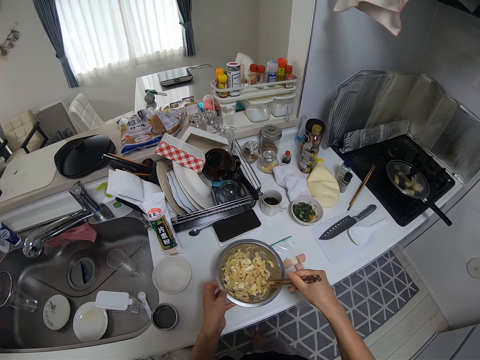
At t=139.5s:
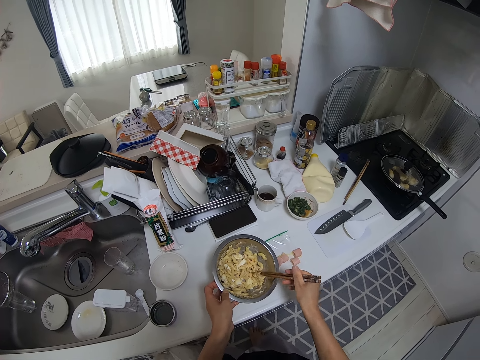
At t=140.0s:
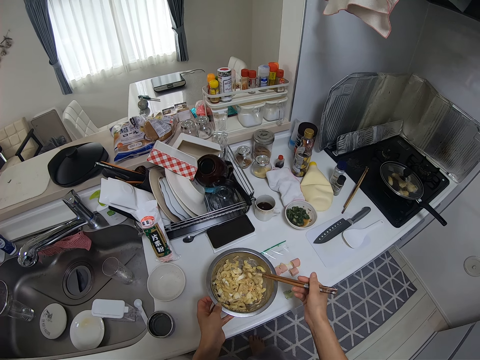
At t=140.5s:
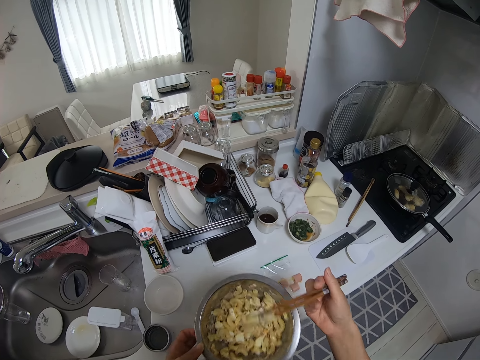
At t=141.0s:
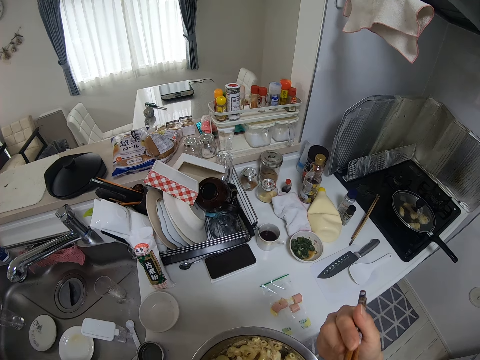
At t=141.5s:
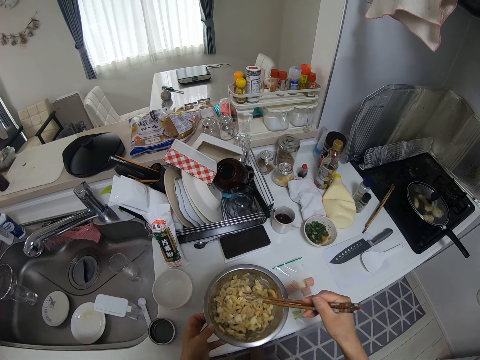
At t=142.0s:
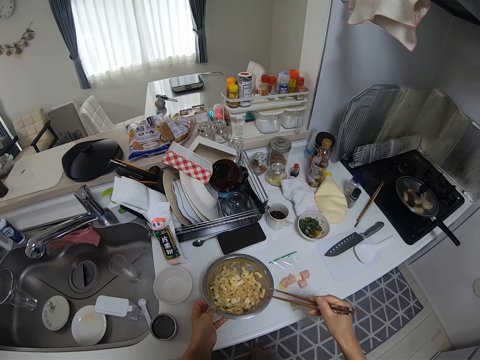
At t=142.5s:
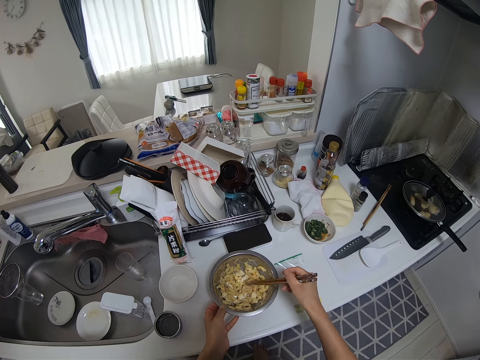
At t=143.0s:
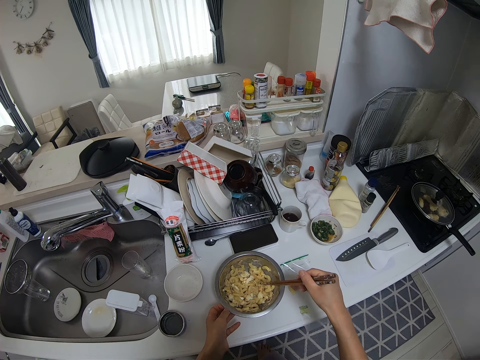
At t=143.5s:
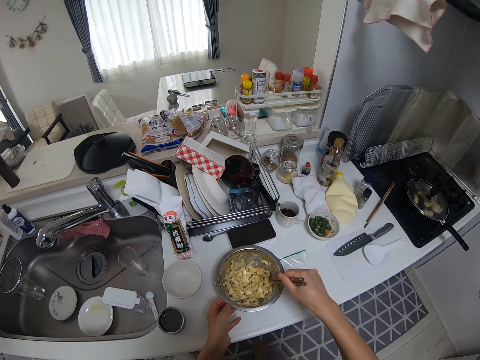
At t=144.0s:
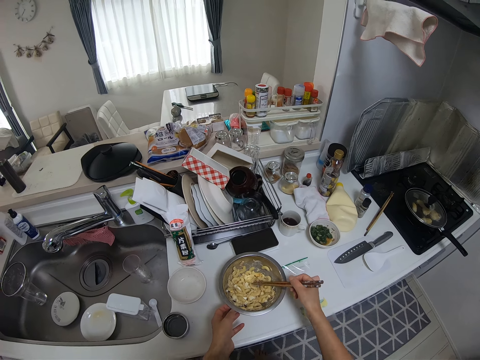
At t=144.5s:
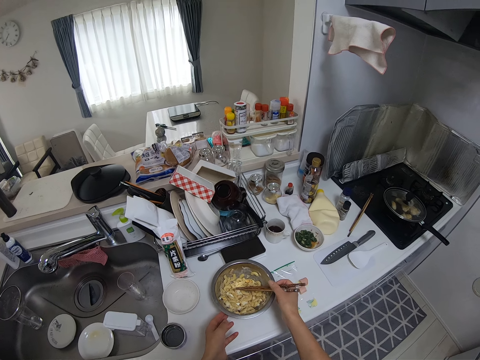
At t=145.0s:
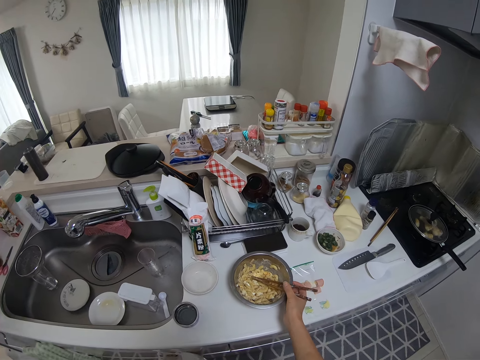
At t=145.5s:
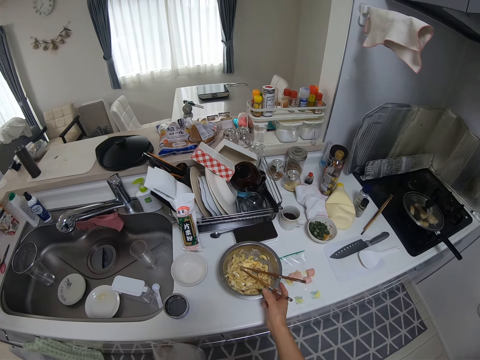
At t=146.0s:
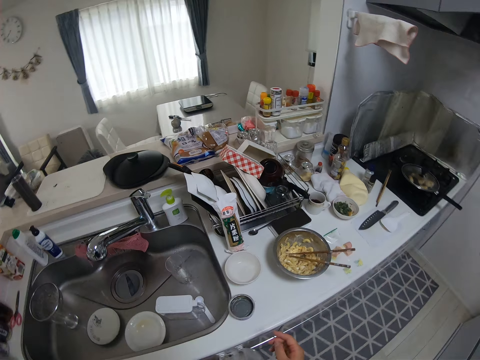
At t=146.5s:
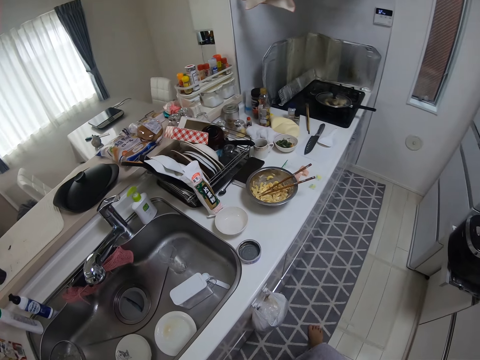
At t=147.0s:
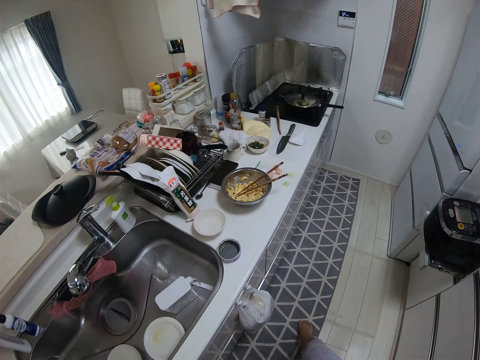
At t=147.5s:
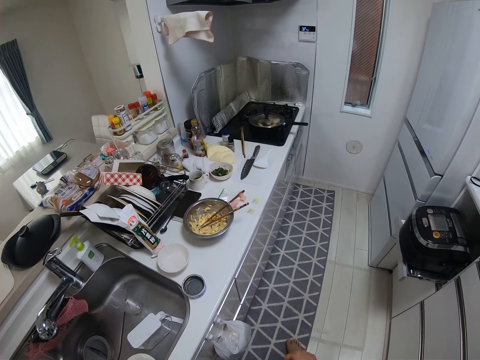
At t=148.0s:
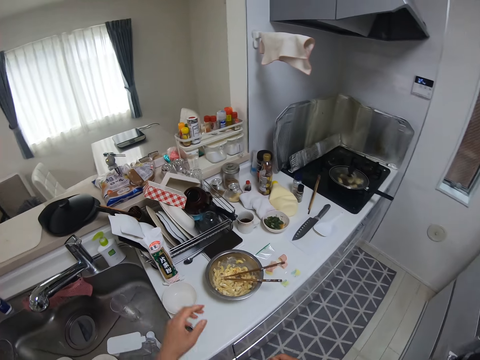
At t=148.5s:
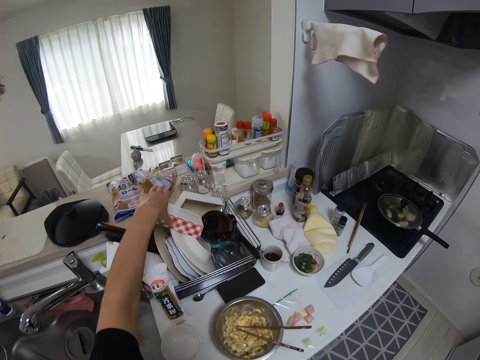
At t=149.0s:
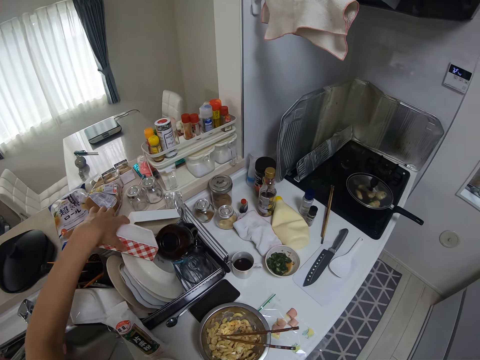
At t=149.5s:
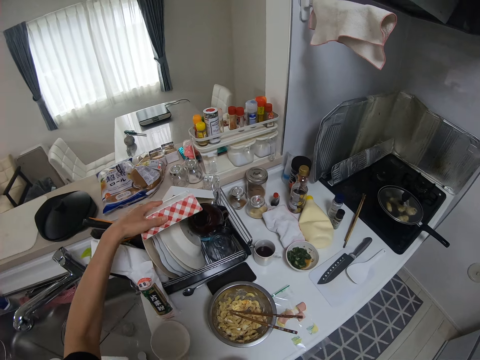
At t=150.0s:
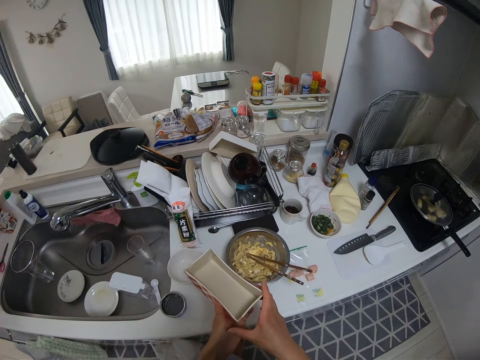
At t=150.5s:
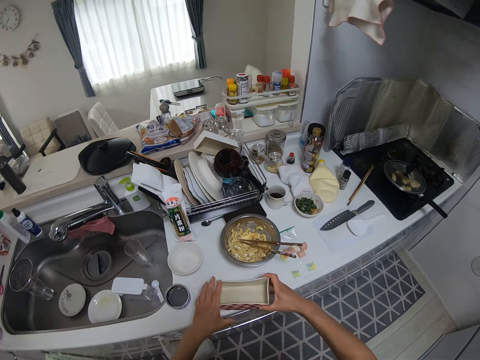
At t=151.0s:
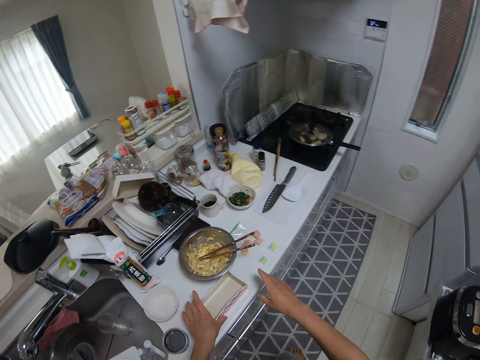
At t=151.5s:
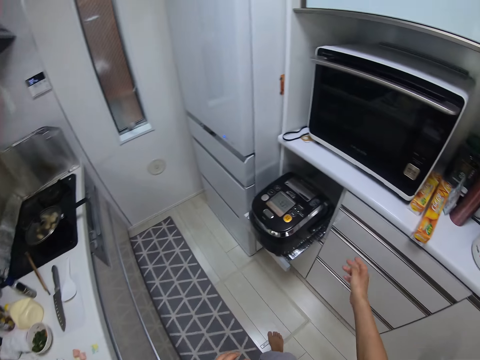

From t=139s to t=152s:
The camera wearer eats the macaroni. They lift a cooking pot. They place the pot on a surface. They continue to mix the macaroni, tuna and egg in the pot. They place the chopsticks in the pot. They move a camera. They pick up a paper plate from the rack. They drop the paper plate on a surface.

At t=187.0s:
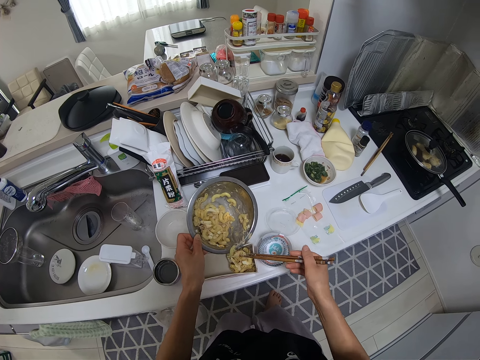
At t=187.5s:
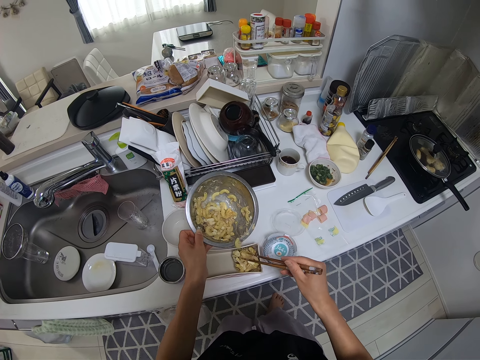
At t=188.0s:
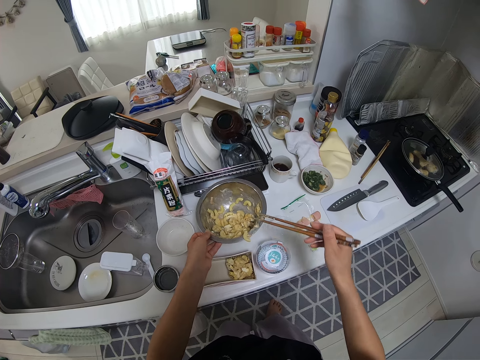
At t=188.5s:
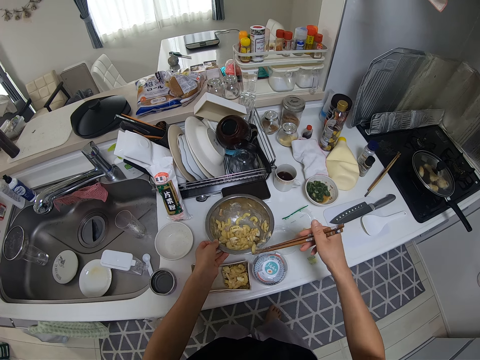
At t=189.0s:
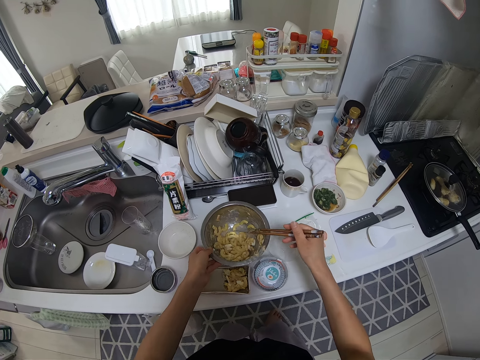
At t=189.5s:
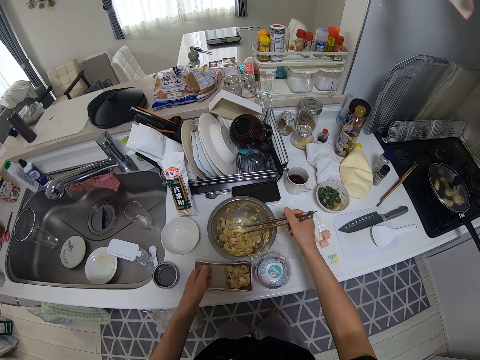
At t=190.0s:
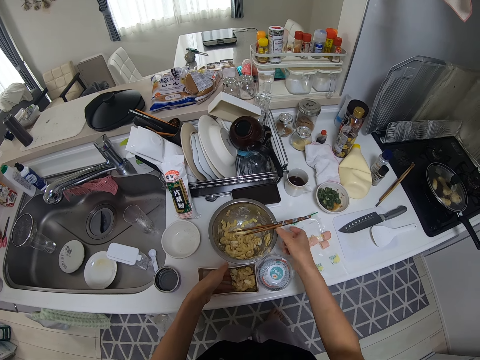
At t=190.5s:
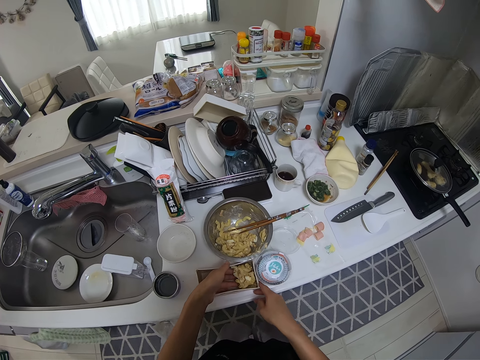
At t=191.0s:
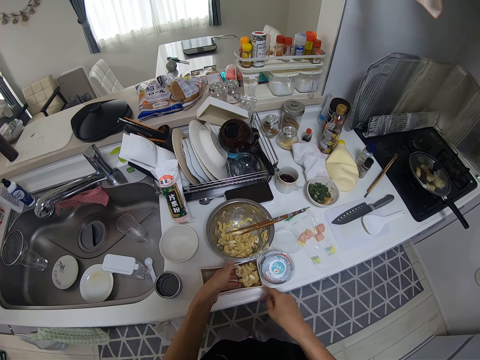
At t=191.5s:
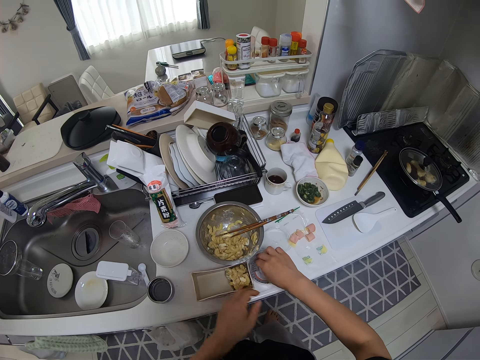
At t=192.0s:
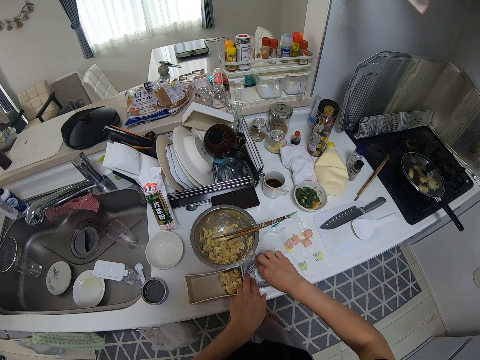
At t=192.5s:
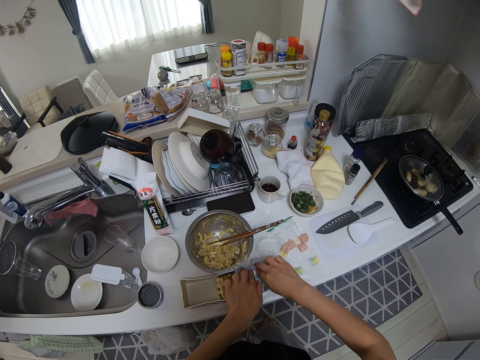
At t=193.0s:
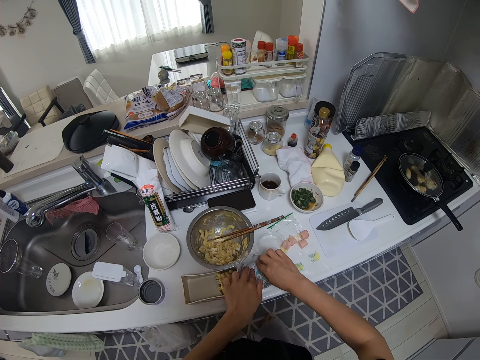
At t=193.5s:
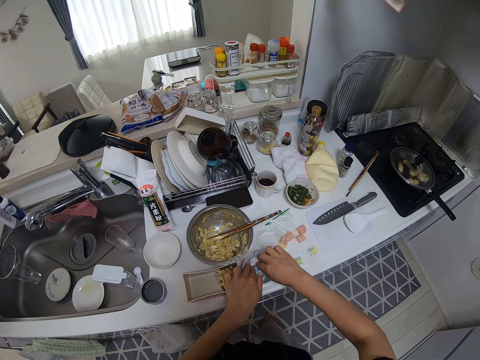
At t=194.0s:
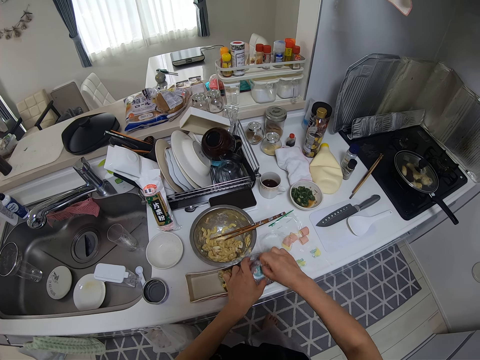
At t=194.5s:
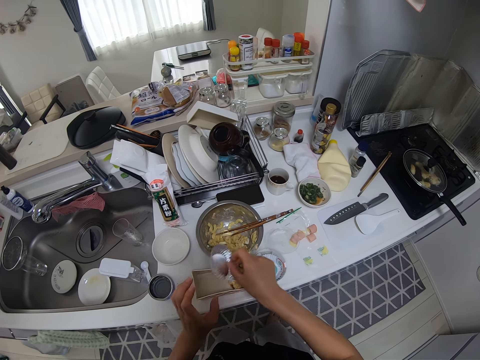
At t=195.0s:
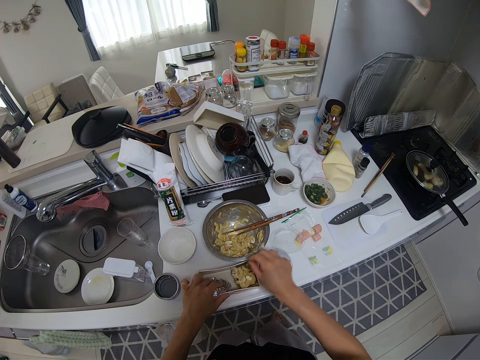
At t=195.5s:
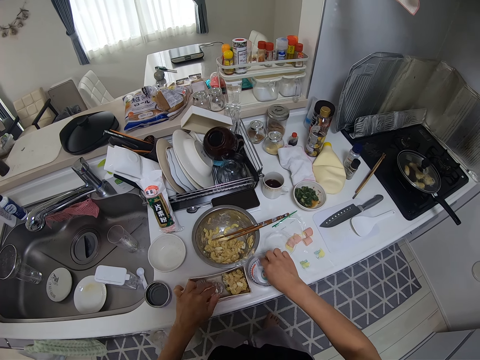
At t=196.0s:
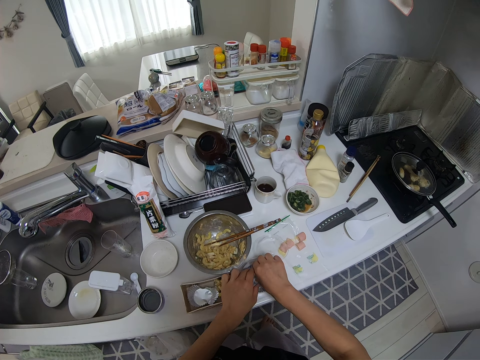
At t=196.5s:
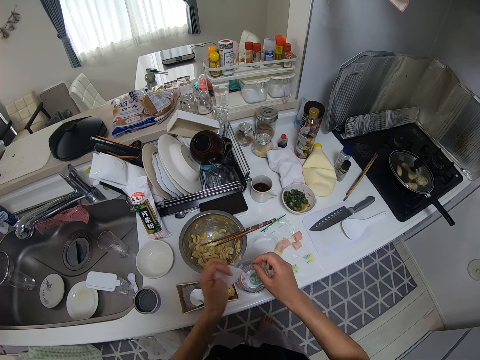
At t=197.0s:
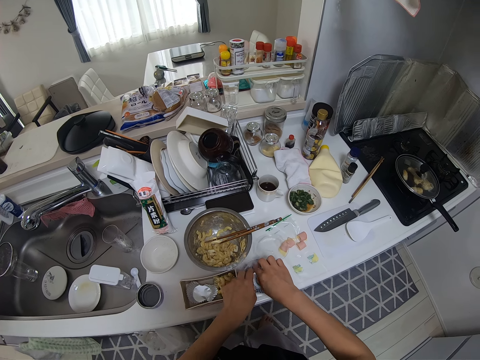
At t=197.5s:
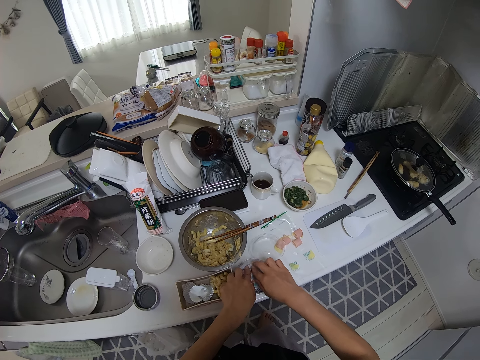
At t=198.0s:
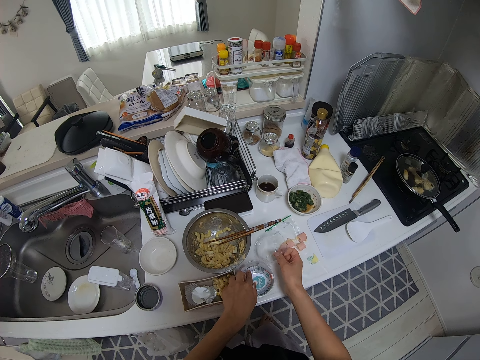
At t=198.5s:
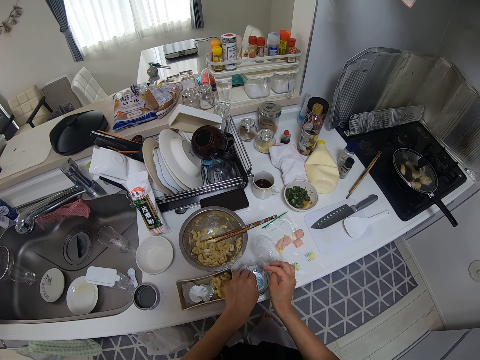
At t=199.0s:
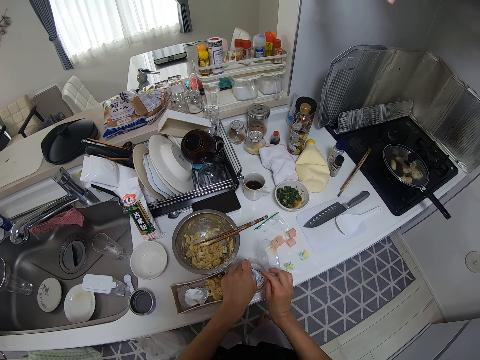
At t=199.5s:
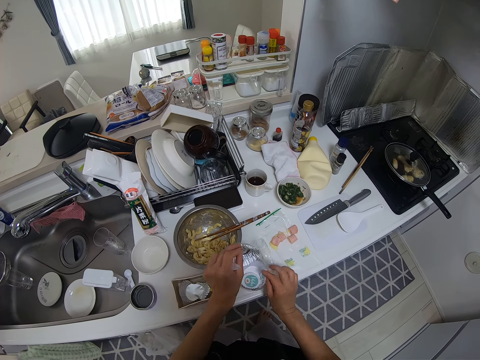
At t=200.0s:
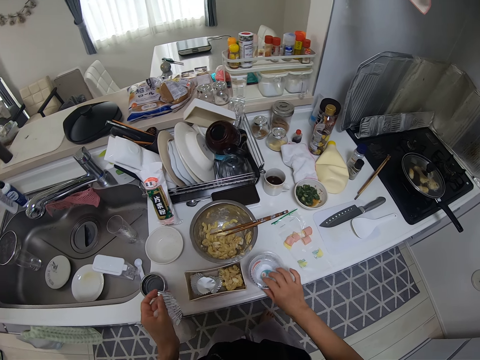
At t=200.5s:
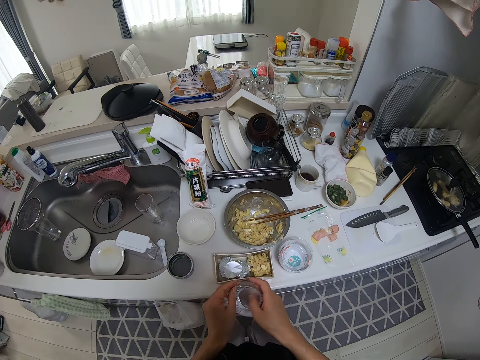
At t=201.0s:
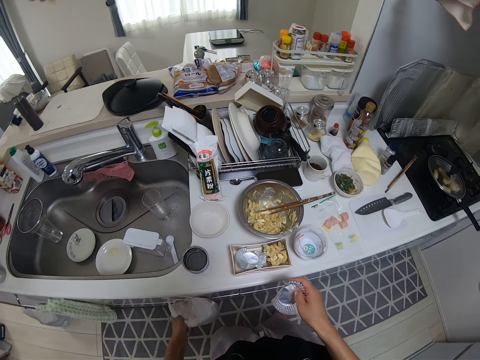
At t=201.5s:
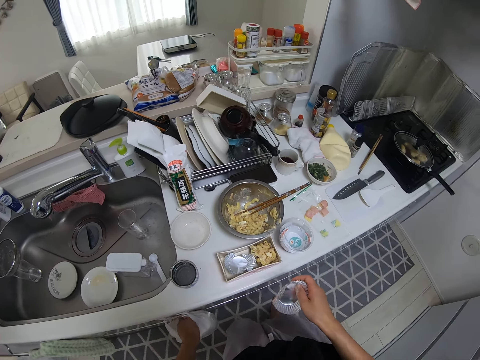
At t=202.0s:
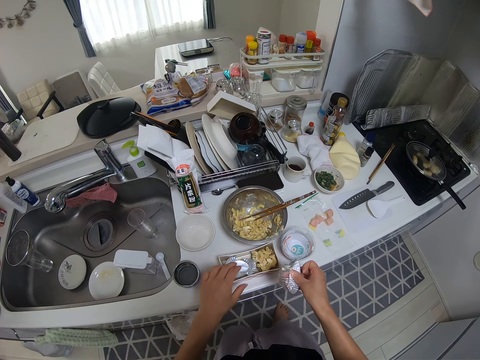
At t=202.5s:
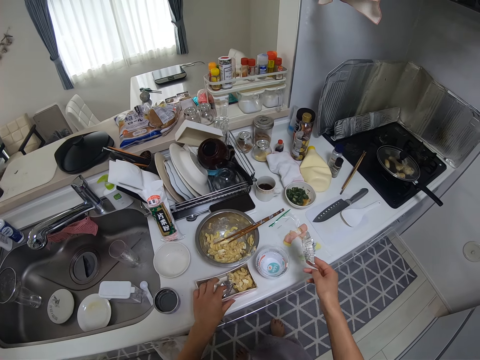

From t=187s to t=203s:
The camera wearer drops the bowl of macaroni on the counter. She adjusts the cake foil in the paper plate. She picks up another cupcake liner. She removes two foils. She puts the cupcake liner in a tin. She picks up another cupcake liner. She covers the tin. She holds the cupcake liner with her right hand.
